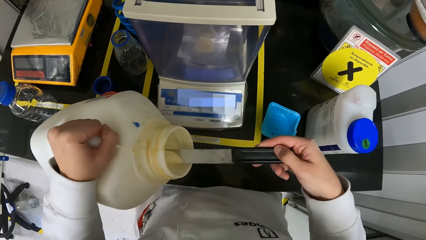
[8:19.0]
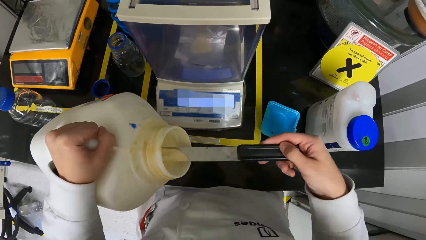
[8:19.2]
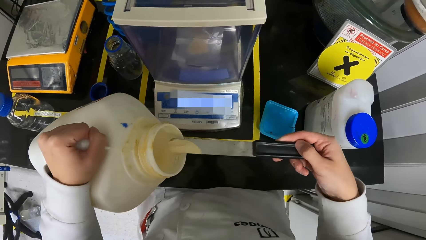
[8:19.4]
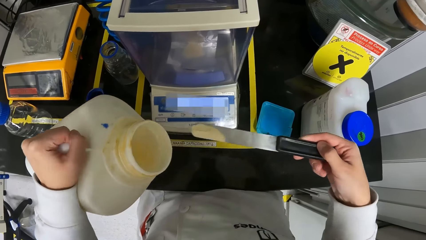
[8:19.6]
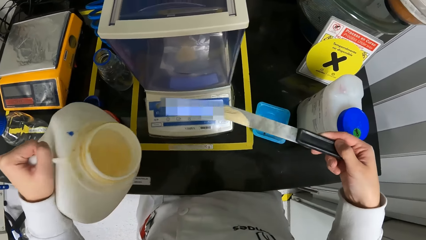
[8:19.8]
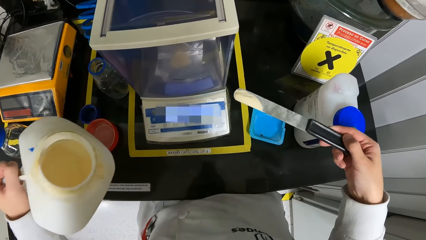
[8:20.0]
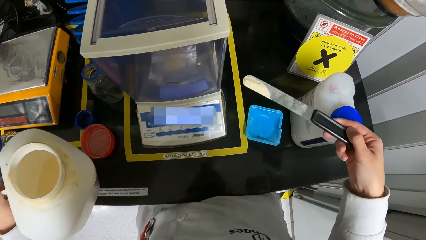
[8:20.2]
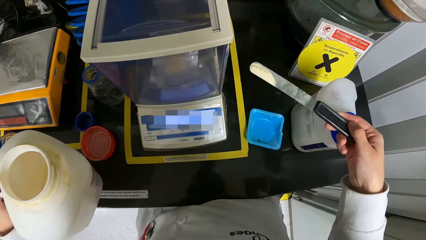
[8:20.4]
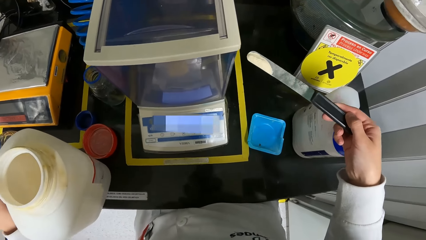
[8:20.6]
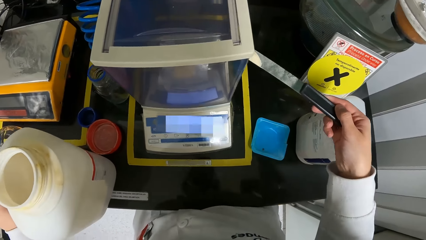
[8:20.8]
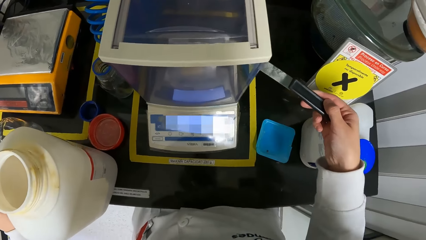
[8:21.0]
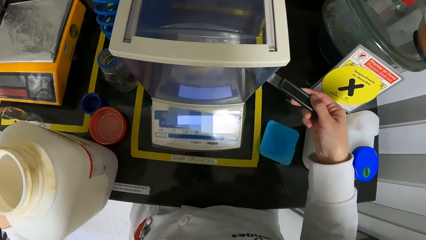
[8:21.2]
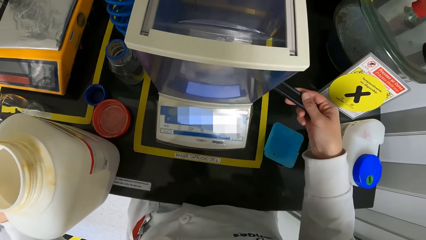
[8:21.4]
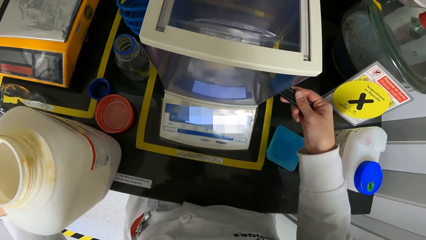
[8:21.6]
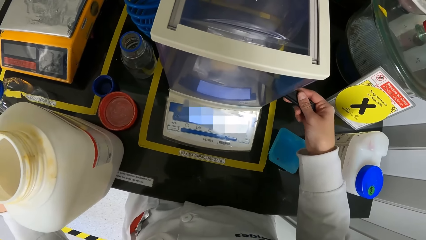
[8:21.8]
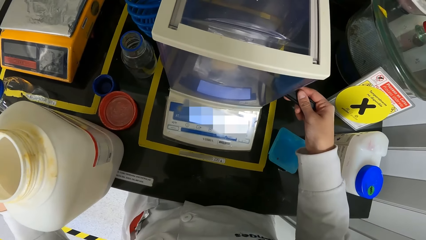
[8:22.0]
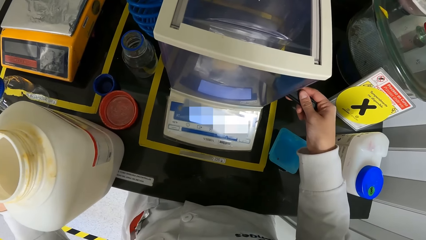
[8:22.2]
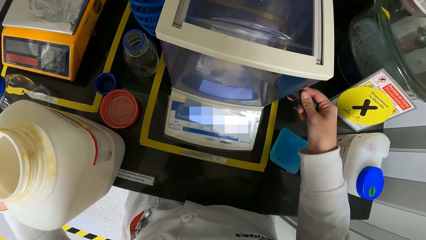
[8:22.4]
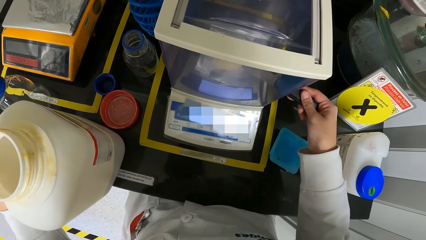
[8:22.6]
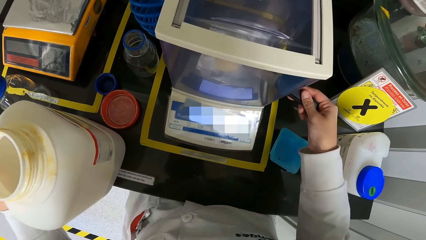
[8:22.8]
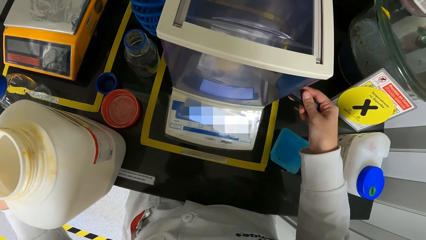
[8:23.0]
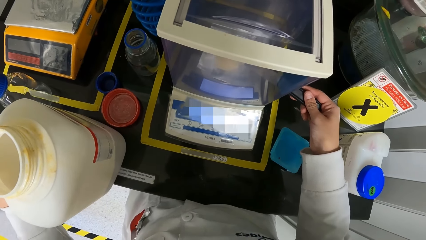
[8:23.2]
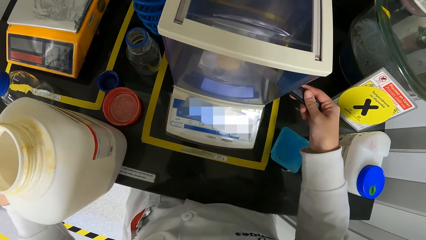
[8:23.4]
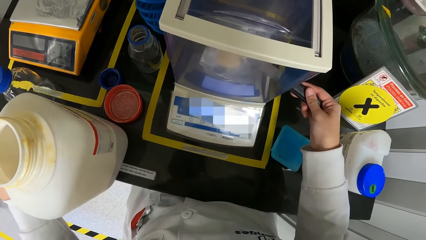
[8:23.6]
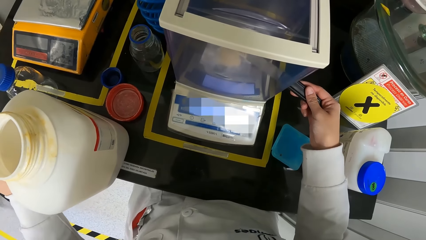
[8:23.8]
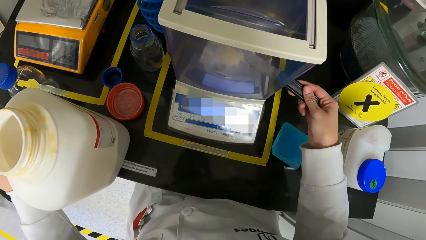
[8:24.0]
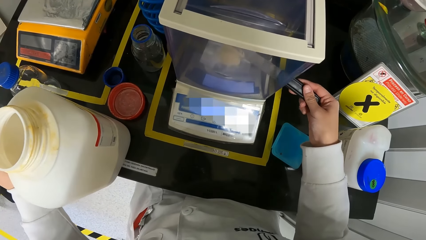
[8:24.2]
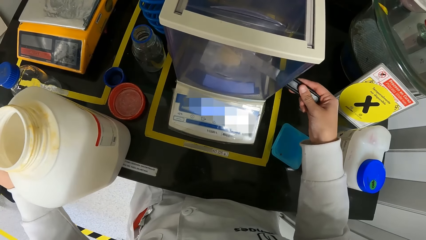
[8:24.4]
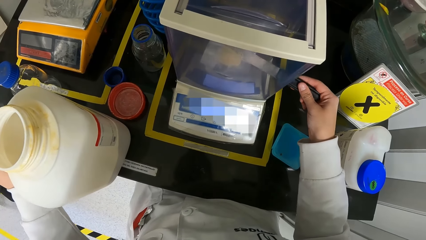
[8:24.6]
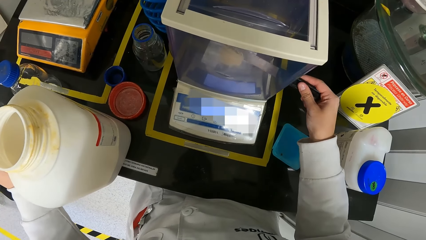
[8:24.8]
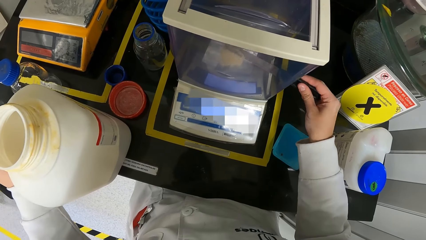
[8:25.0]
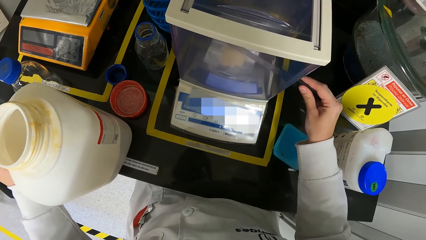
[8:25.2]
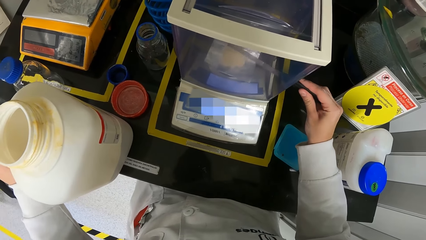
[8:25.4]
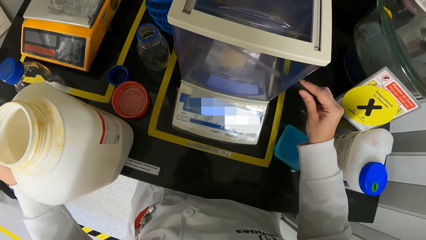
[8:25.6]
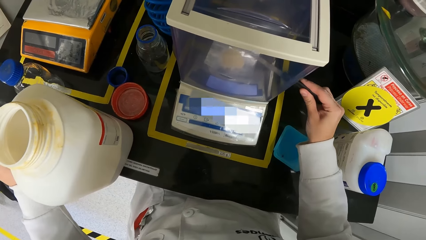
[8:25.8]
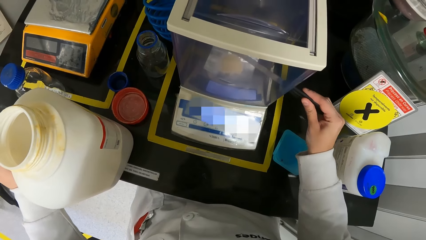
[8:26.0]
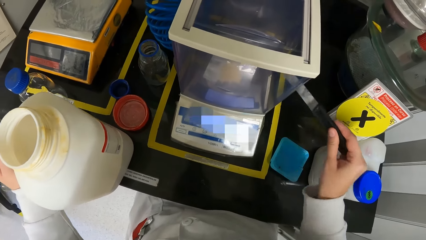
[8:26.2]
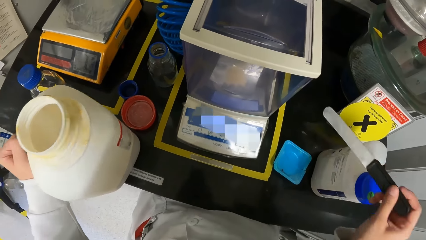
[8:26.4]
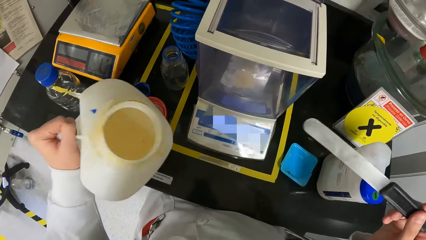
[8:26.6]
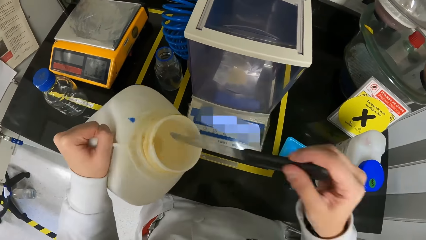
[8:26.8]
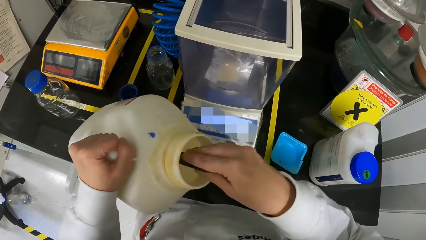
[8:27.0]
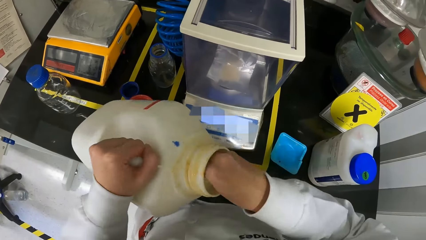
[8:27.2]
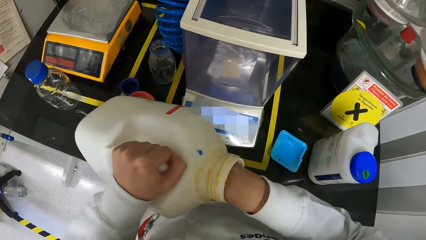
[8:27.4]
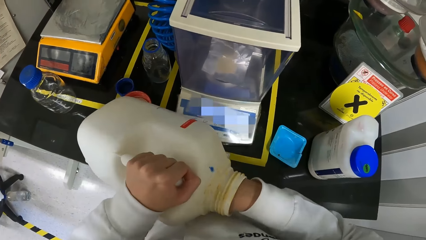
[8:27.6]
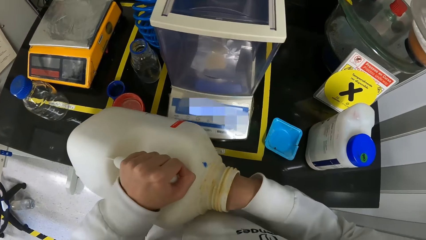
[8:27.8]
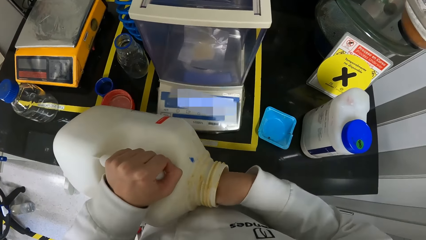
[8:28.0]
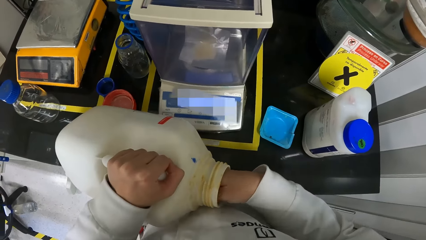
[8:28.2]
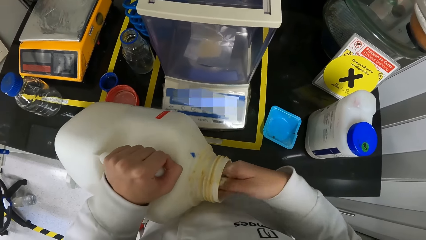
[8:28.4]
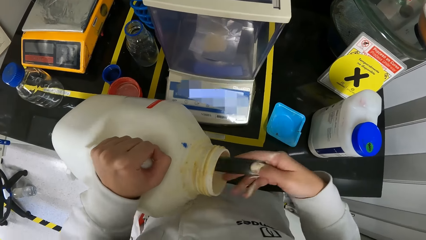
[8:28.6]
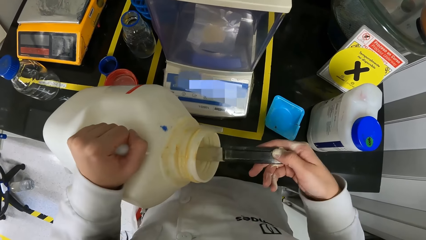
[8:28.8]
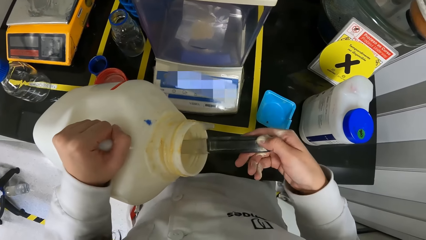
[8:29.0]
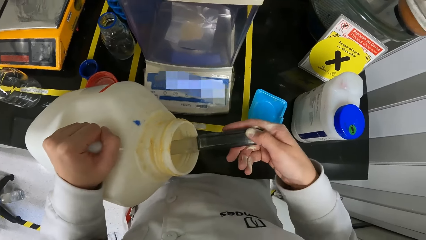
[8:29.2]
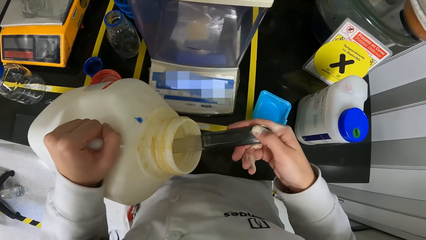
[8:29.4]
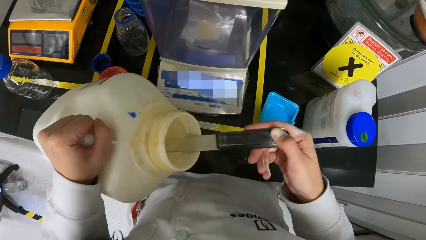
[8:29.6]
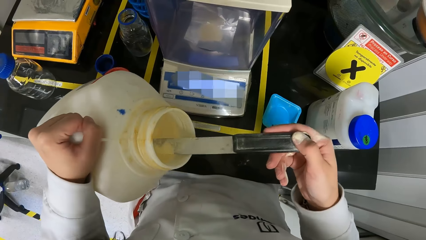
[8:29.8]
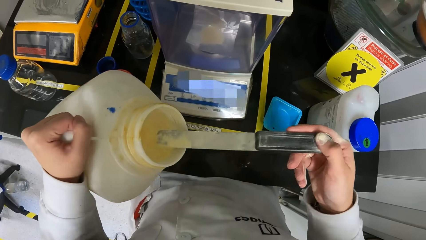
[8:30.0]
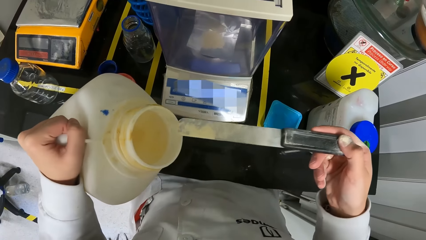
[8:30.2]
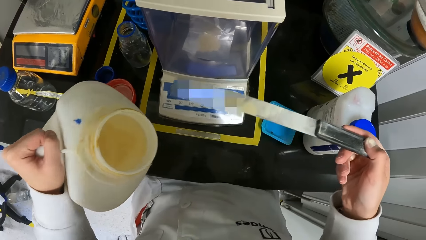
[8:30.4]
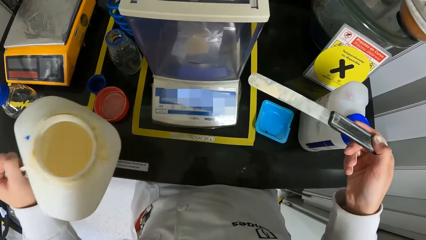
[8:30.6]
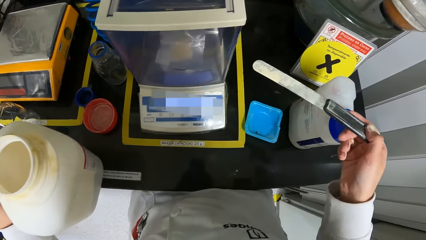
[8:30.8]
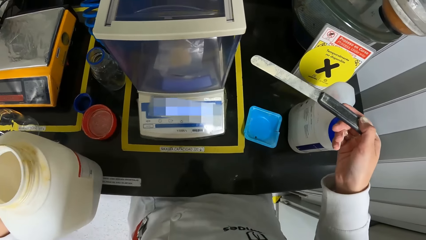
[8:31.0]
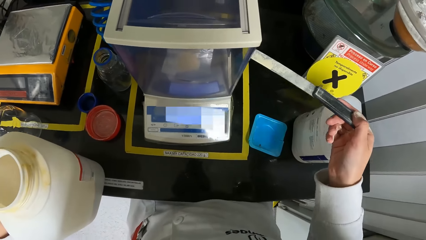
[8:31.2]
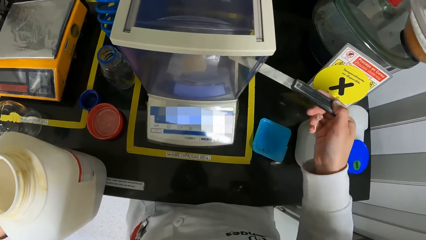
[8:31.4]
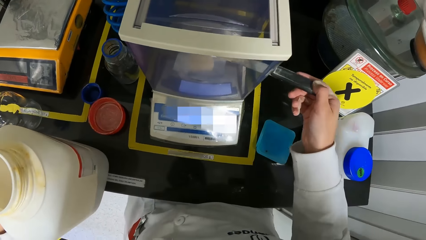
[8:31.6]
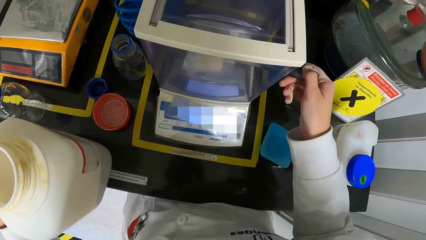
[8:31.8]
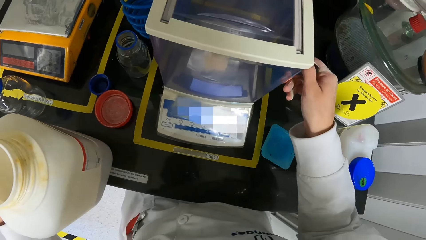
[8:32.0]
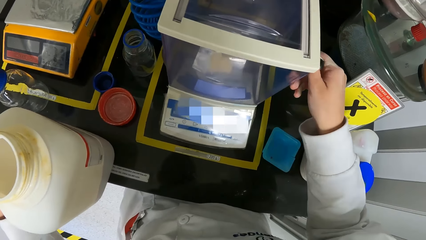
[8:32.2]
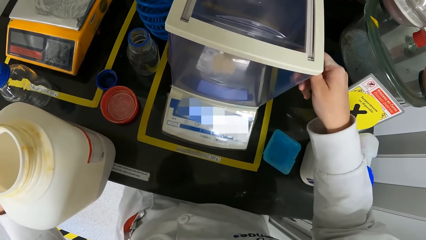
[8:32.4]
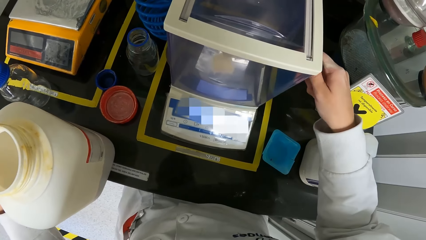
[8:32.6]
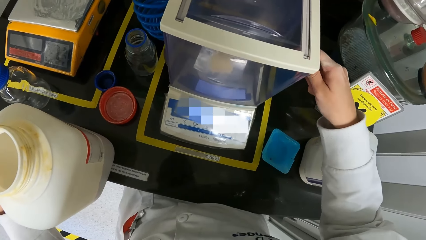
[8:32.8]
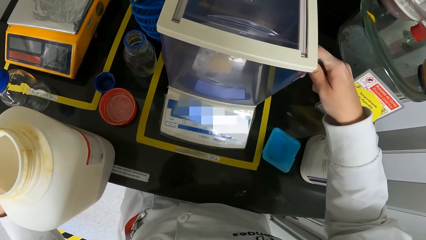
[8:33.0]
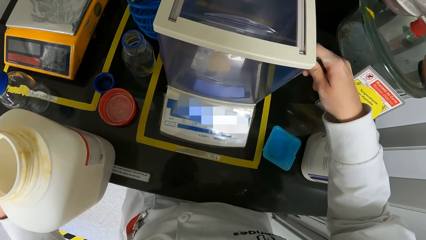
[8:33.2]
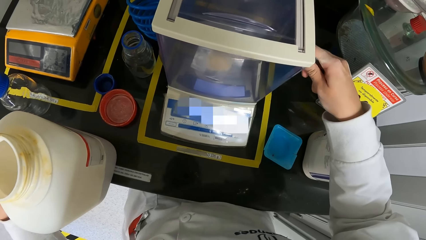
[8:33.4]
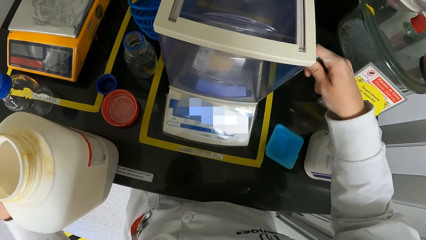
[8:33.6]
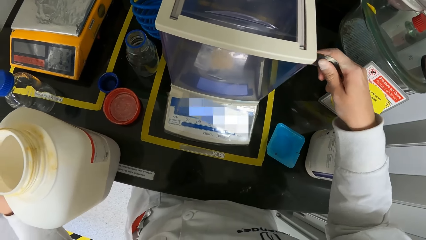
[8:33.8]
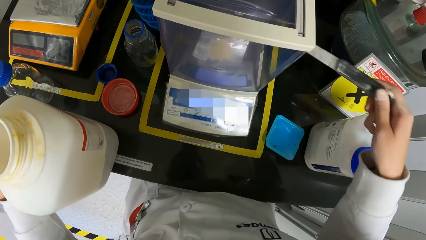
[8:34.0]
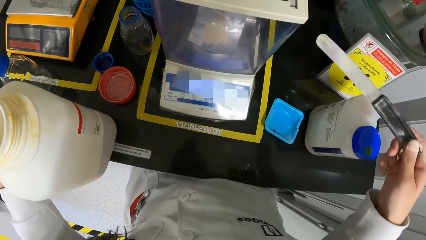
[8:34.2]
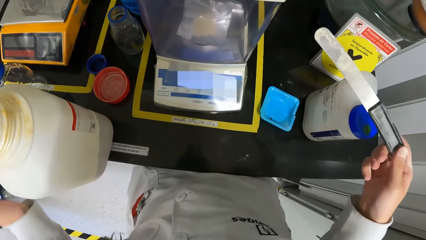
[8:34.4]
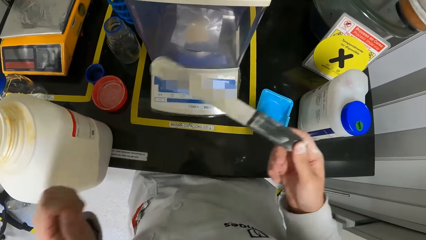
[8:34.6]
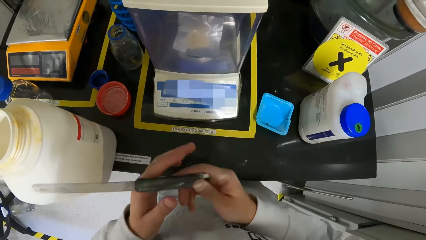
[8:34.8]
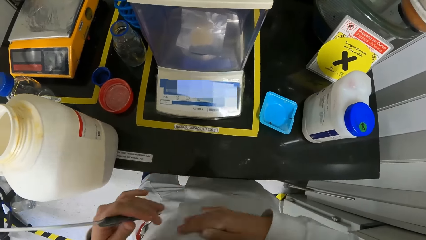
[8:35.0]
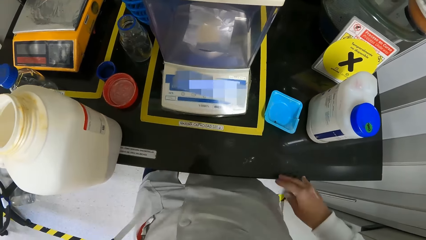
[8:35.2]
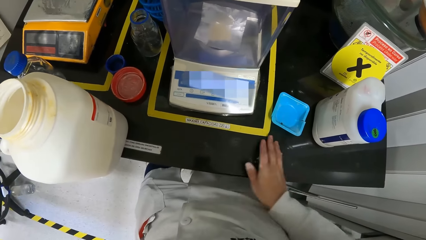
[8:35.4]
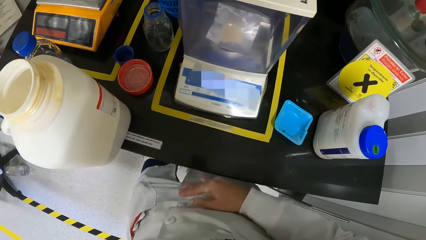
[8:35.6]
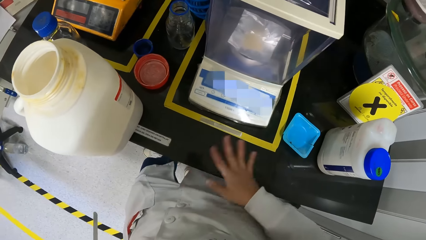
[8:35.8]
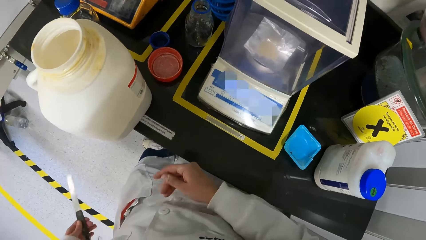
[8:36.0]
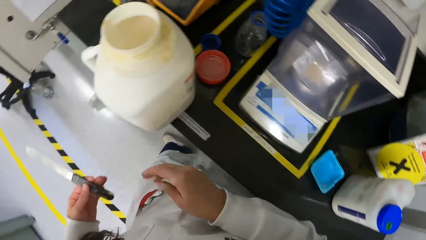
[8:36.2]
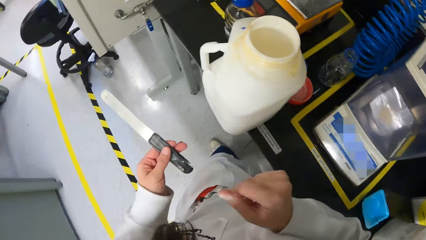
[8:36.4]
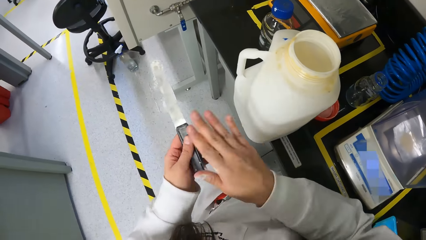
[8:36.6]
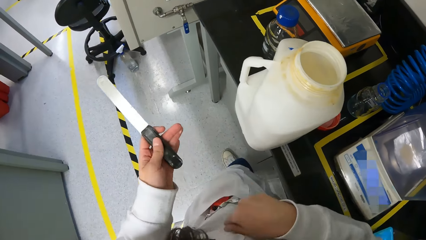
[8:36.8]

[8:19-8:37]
The camera wearer brings out a sample from the keg with the plaster knife in her right hand. She drops the keg on the lab table with her left hand. She pours the sample on the sample tape with the plaster knife in her right hand. She picks up the keg from the lab table with her left hand. She dips the plaster knife in the keg with her right hand. She brings out a sample from the keg with the plaster knife in her right hand. She drops the keg on the lab table with her left hand. She pours the sample on the sample tape with the plaster knife in her right hand. She passes the plaster knife from her right hand to her left hand. She wipes on the table with her right hand.
